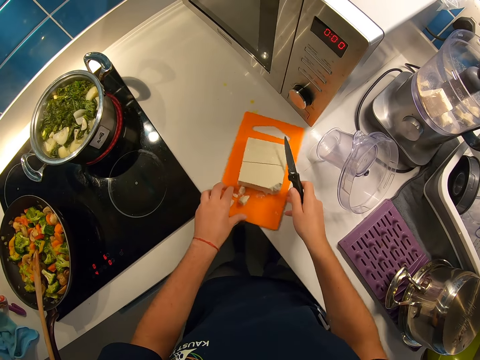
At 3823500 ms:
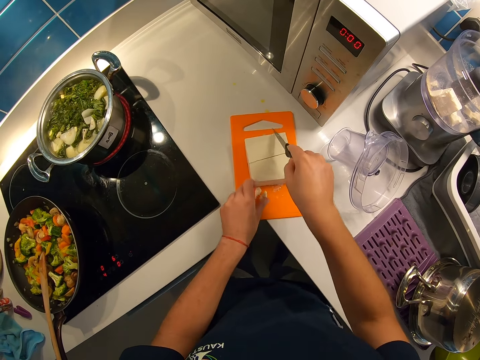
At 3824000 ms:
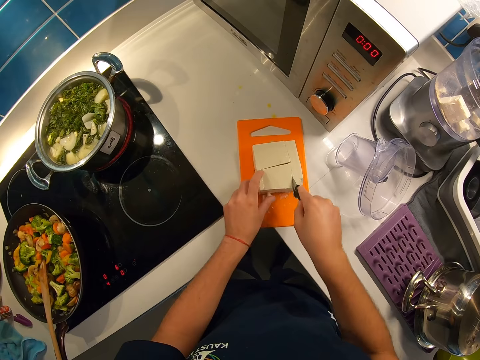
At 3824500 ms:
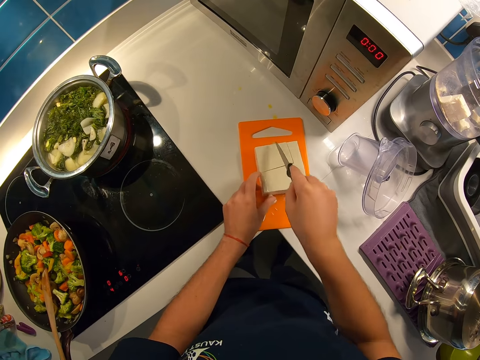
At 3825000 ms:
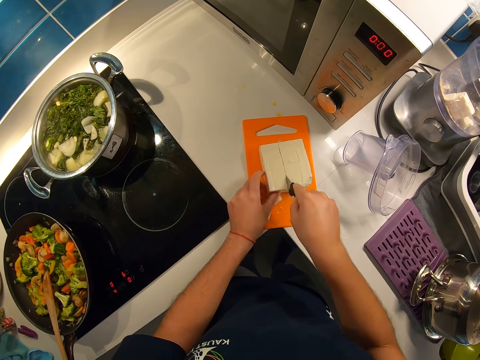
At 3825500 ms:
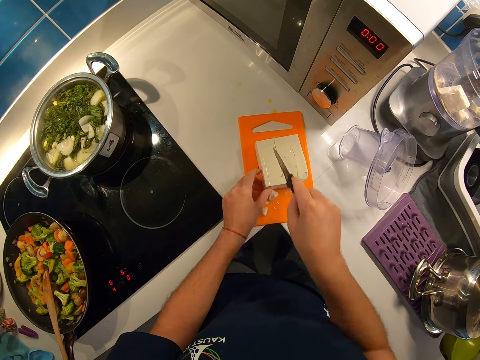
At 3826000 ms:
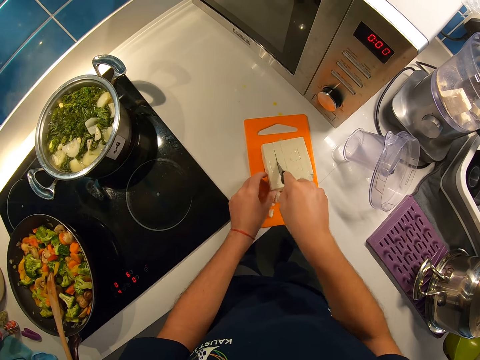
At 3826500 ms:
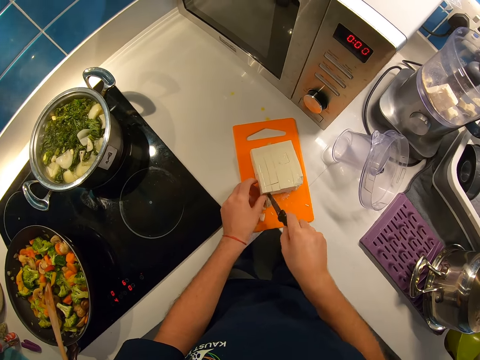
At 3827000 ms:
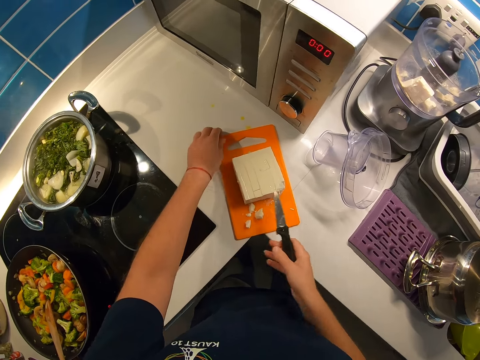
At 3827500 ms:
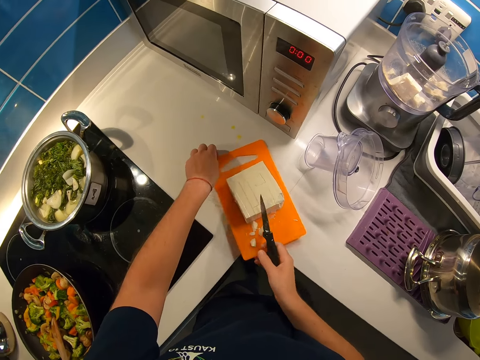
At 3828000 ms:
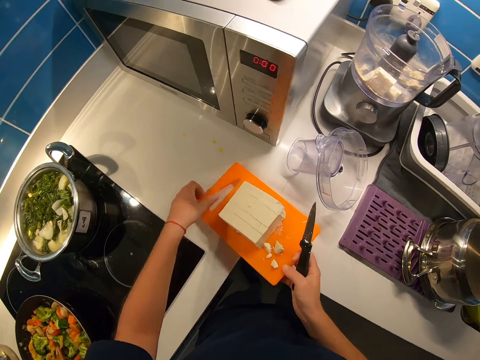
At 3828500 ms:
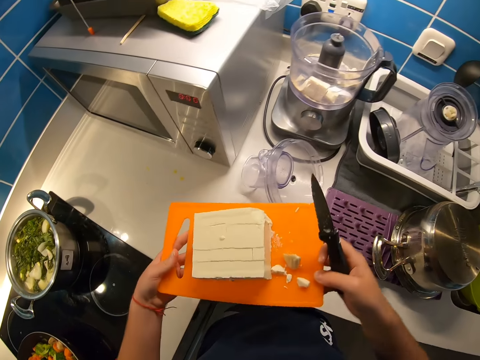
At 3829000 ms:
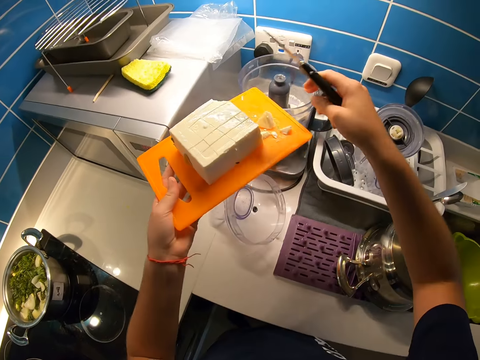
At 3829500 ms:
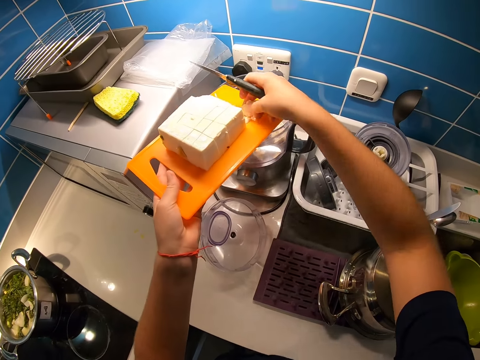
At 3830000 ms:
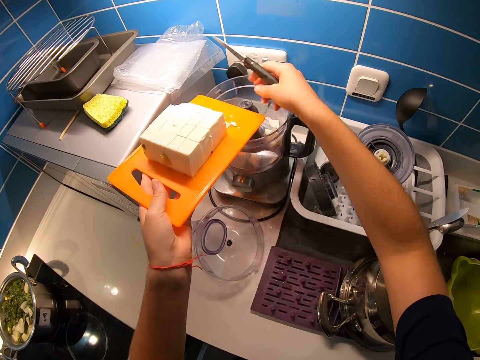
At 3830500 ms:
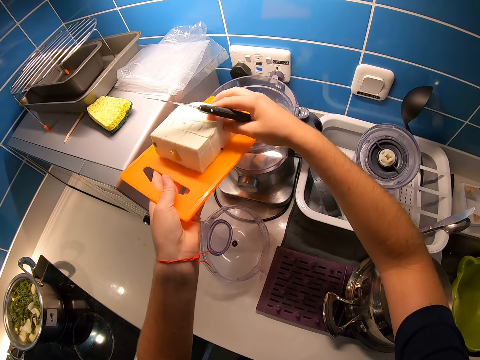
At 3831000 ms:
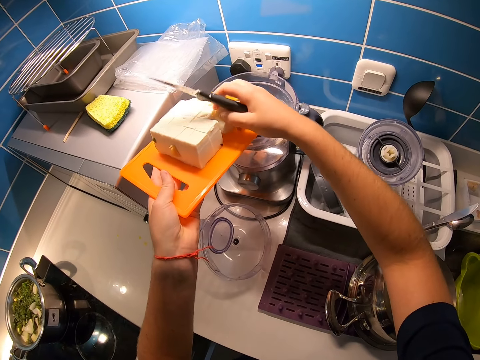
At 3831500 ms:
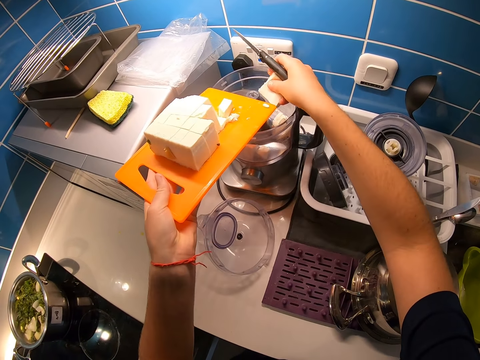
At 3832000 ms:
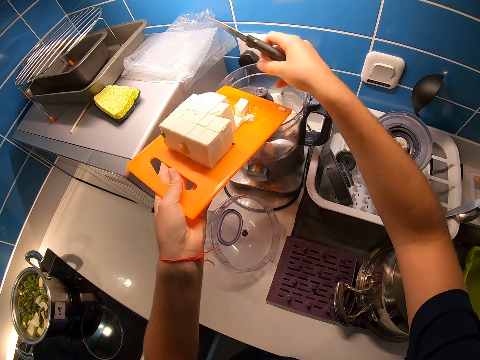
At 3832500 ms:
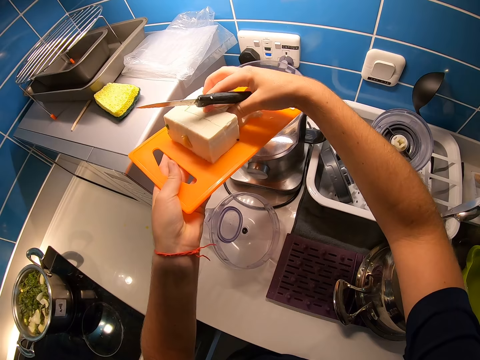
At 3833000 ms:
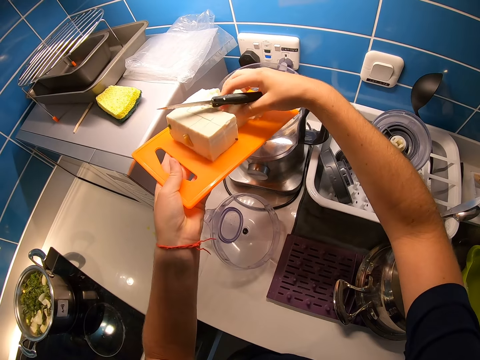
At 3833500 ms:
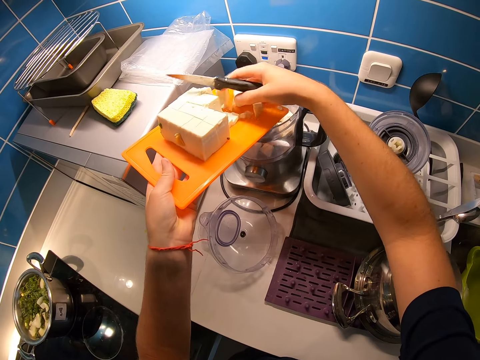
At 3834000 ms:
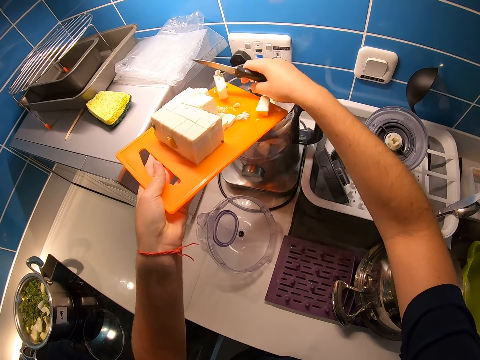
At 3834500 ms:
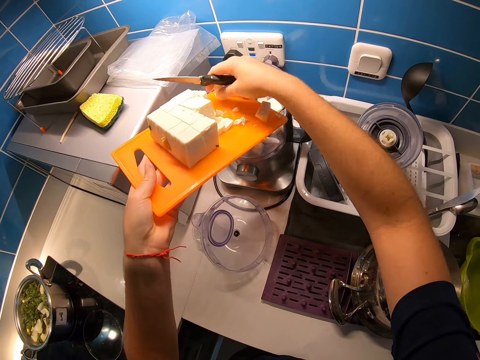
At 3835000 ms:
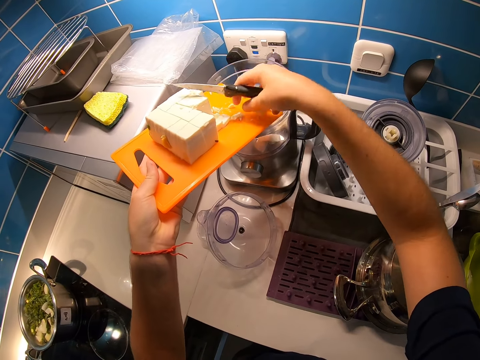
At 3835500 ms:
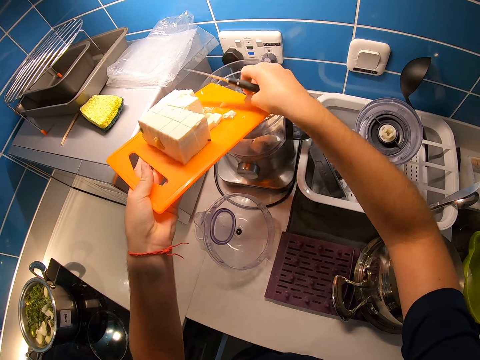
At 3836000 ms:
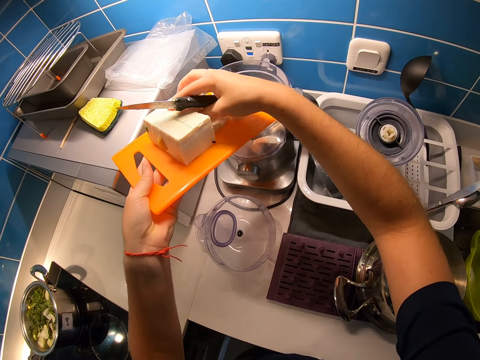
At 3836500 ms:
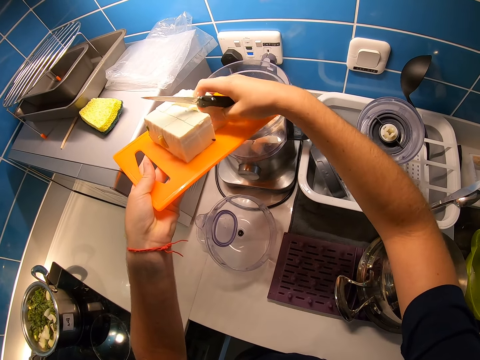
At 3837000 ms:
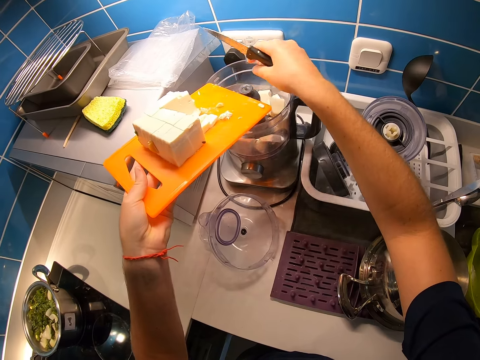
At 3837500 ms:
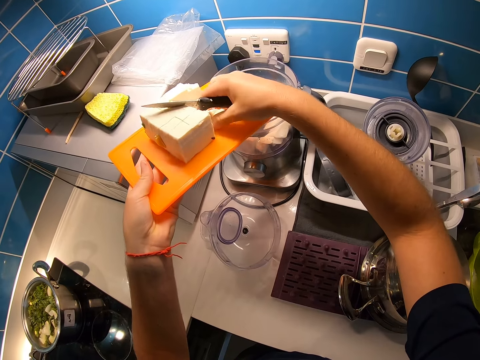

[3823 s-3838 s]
The camera wearer turns a tray with both hands. She slices a tofu on the tray with her right hand. She touches the tofu on the tray with her left hand. She slices the tofu on the tray with her right hand. She raises the tray with both hands. She withdraws her right hand from the tray. She places the tofu from the tray to the blender with her right hand.

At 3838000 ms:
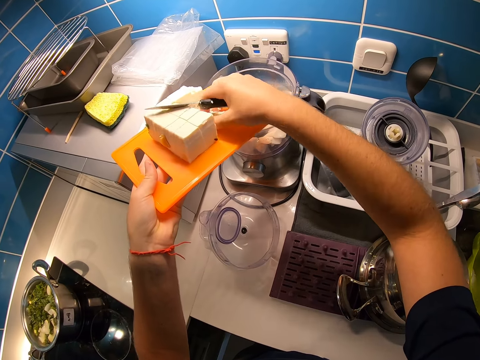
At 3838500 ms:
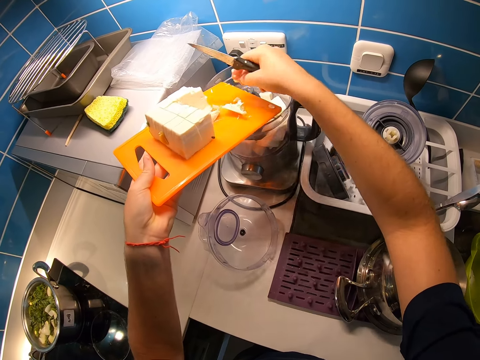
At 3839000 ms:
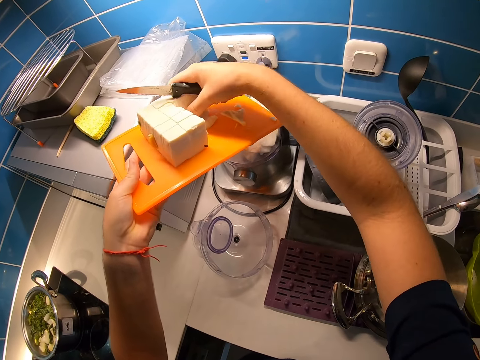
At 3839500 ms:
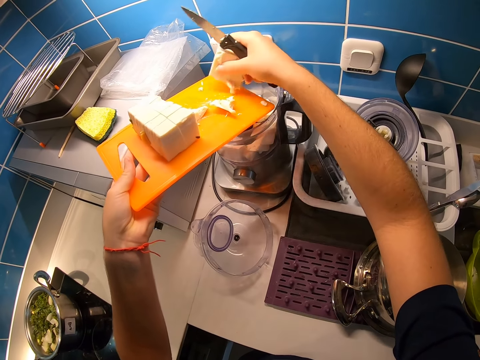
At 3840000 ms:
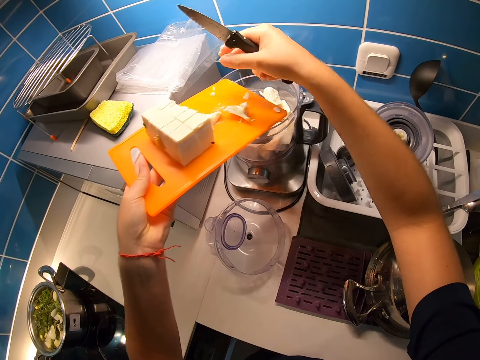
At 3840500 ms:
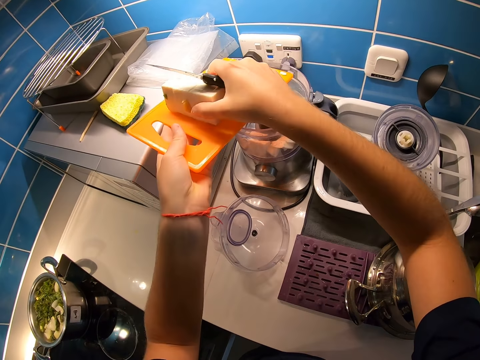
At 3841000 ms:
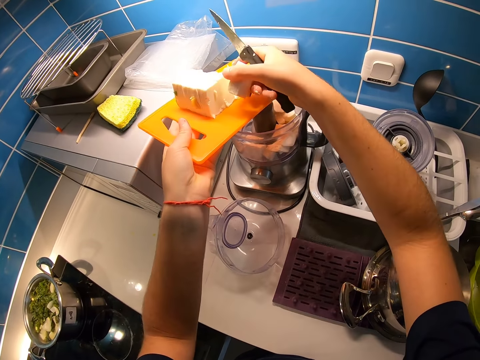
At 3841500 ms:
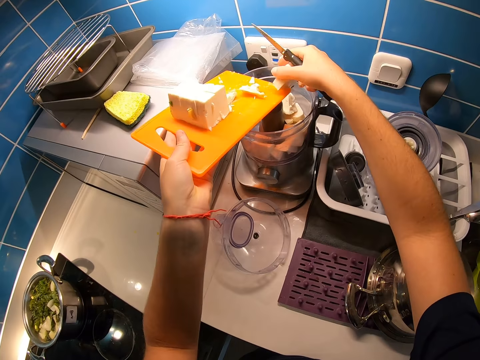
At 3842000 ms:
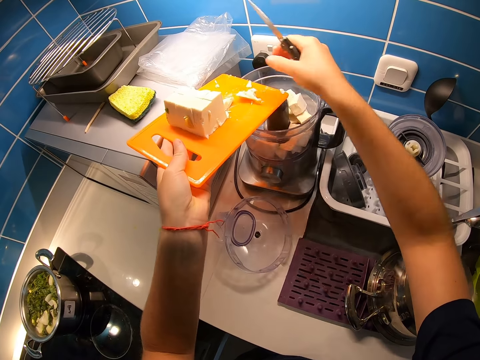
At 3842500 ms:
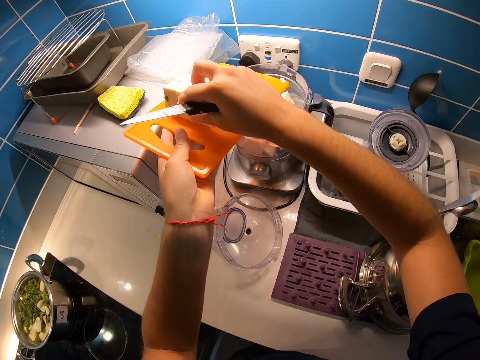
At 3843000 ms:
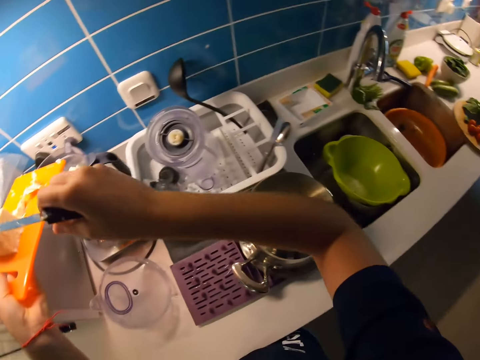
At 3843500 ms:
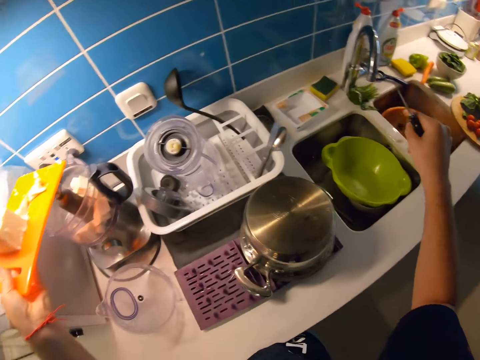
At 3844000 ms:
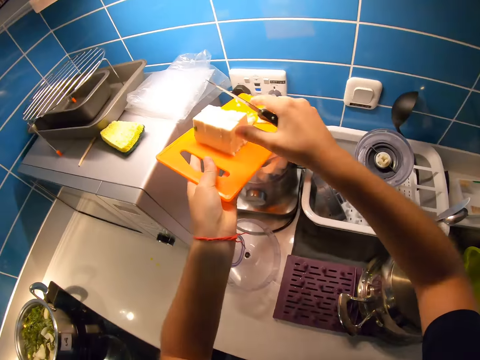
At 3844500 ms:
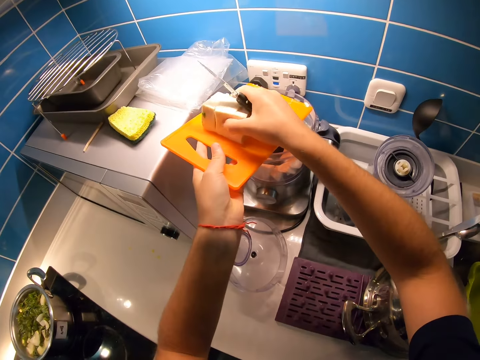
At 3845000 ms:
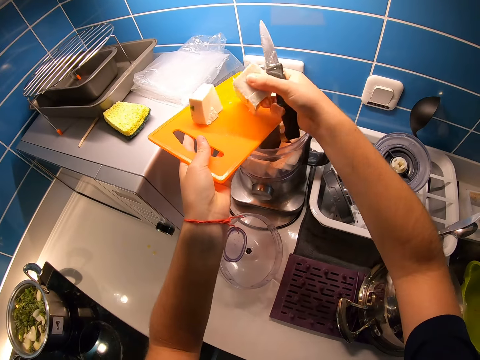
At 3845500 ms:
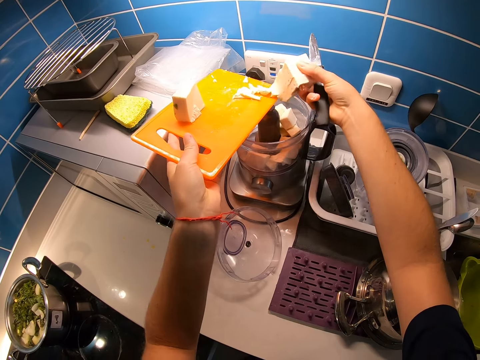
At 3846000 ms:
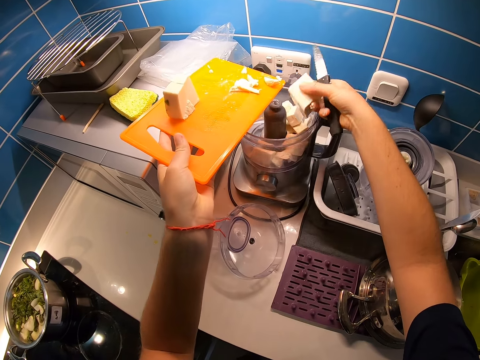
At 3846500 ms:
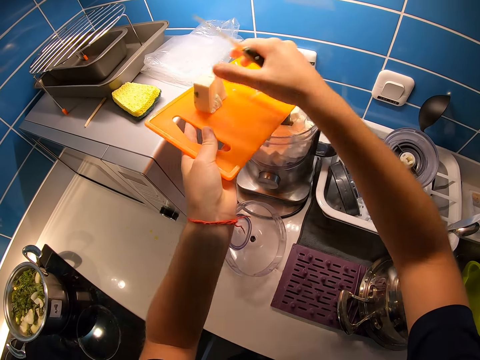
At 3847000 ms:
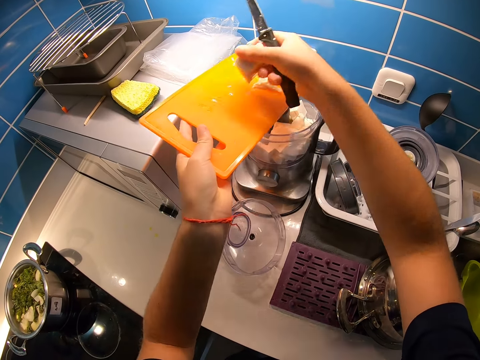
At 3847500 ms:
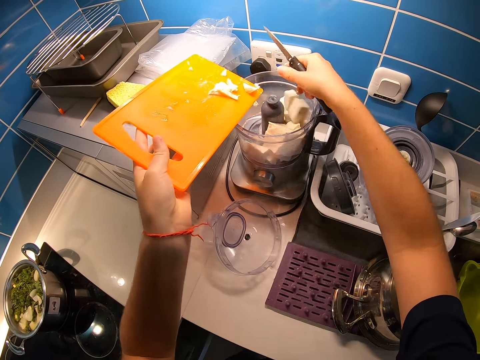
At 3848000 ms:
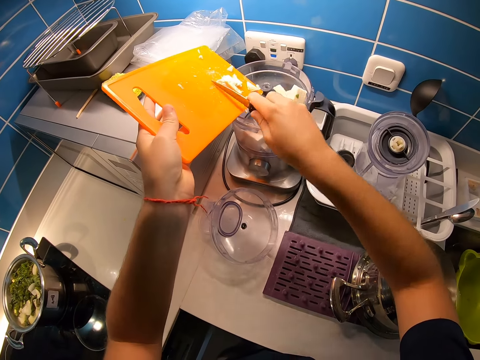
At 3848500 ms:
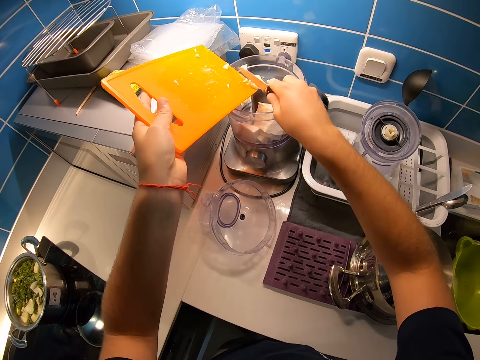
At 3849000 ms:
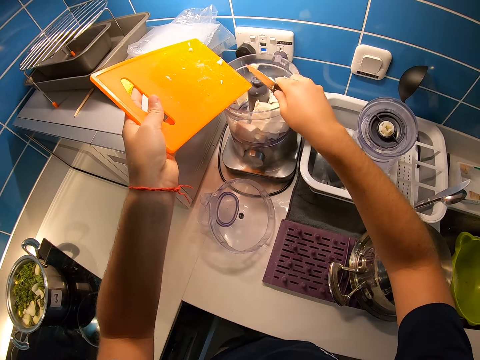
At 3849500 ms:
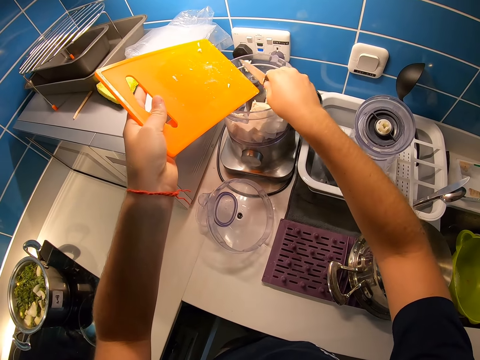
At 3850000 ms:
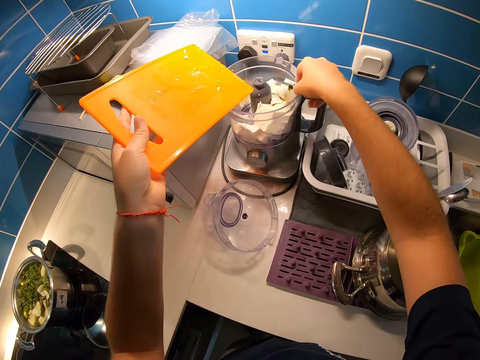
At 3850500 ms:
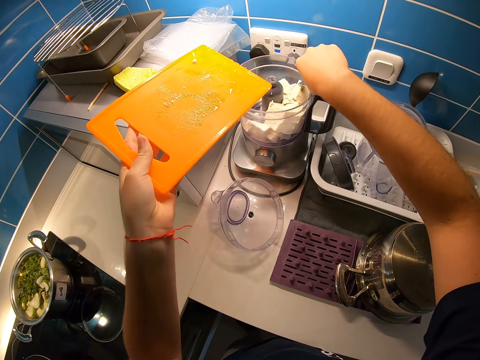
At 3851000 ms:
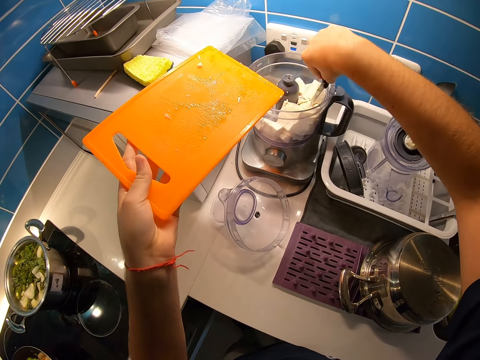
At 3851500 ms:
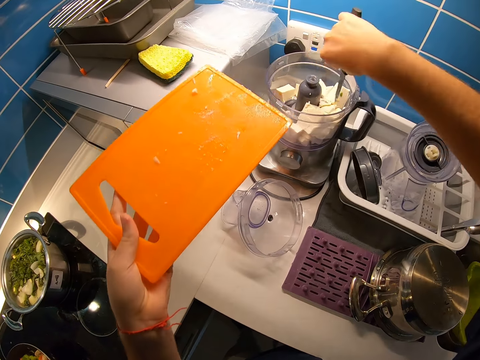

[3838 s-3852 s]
The camera wearer places a piece of tofu in the kitchen sink with her right hand. She places the tofu from a tray to the blender with her right hand. She scrapes a piece of tofu to the blender with a knife on her right hand. She stirs the tofu in the blender with the knife on her right hand.
